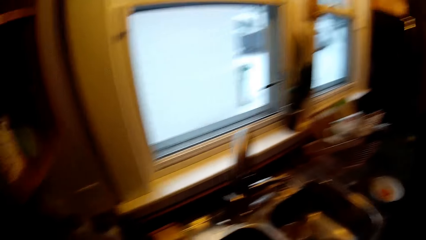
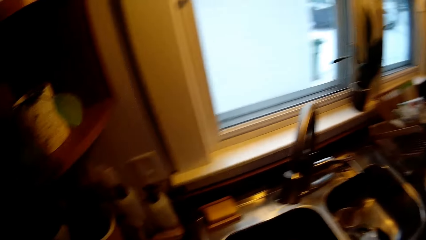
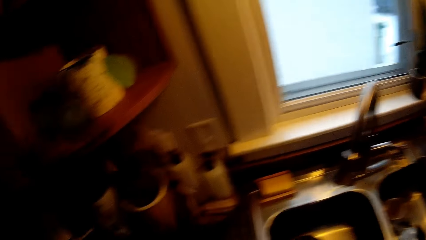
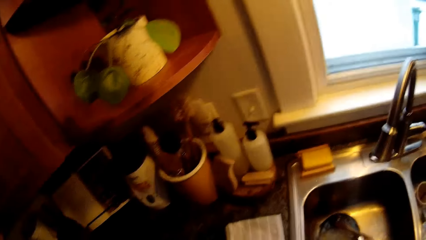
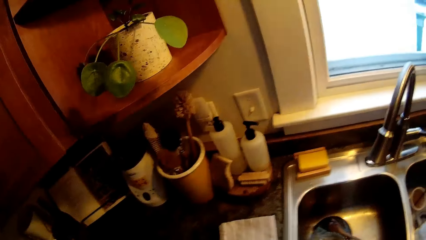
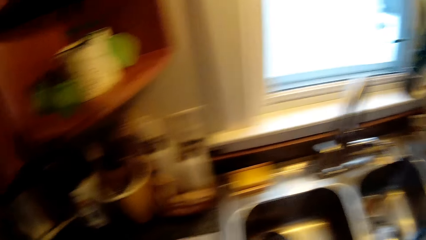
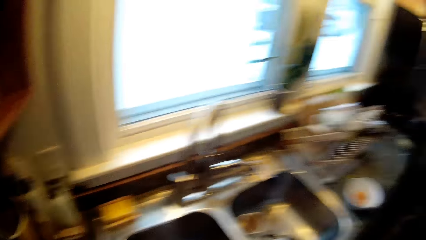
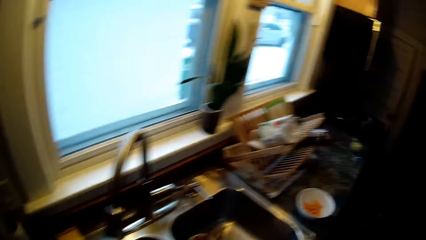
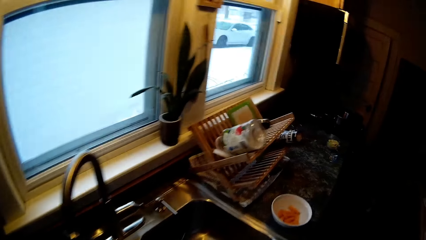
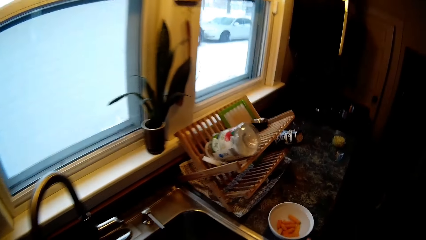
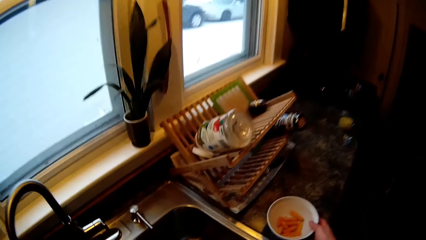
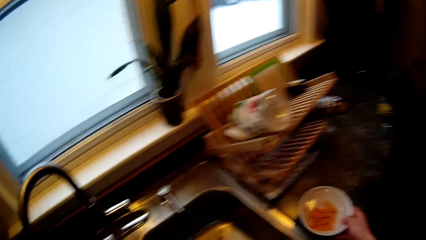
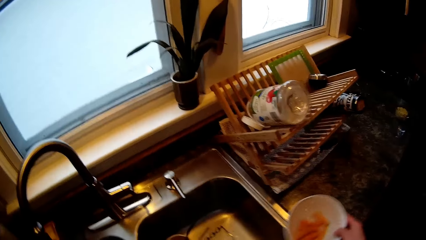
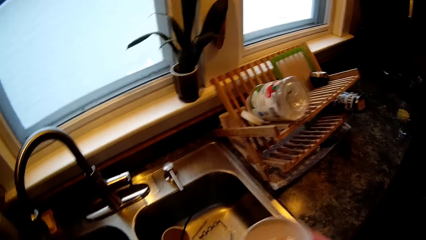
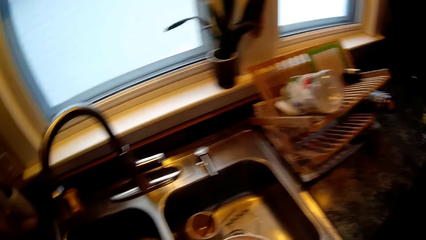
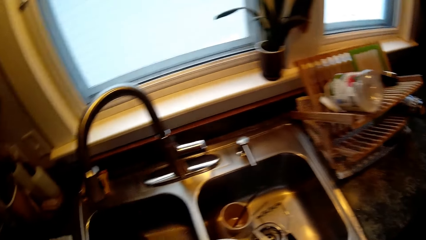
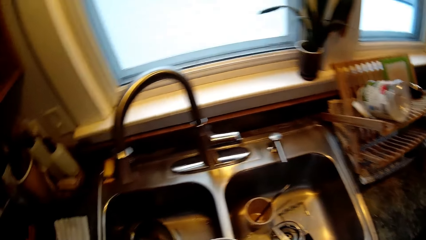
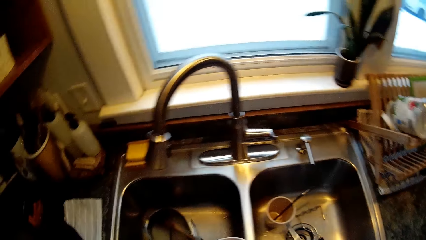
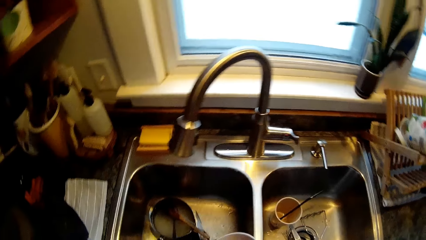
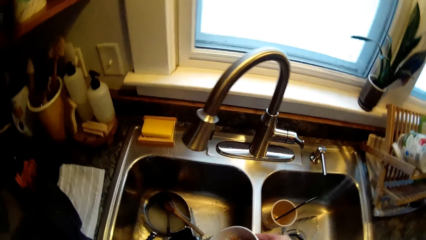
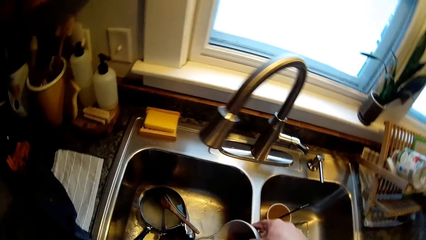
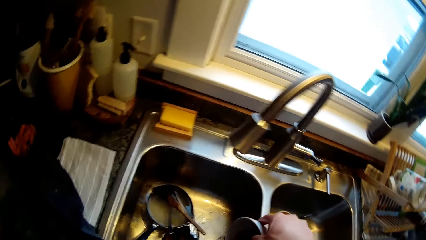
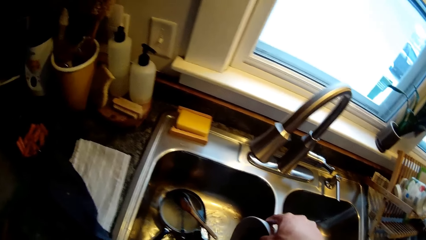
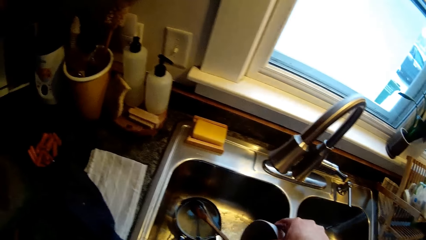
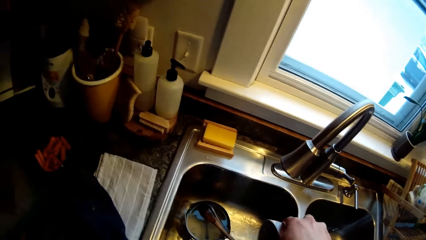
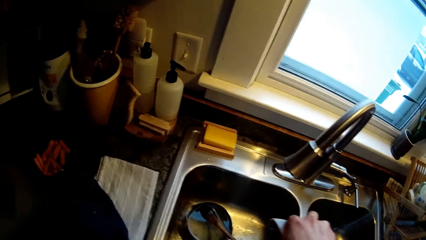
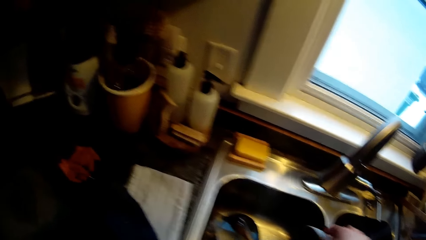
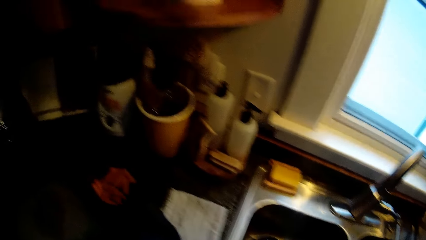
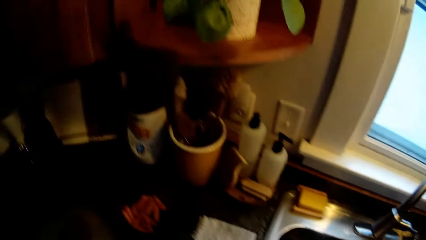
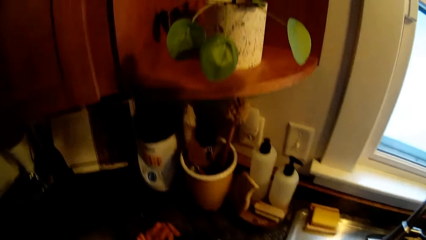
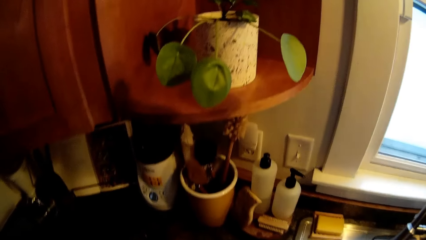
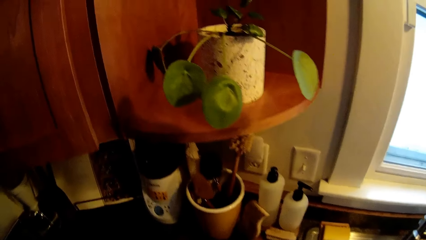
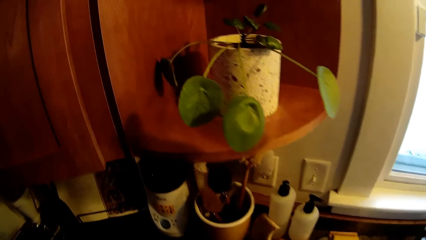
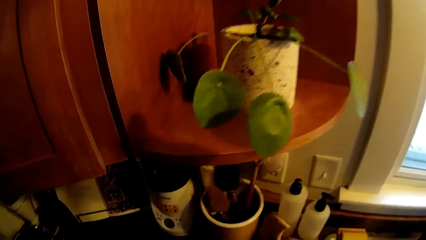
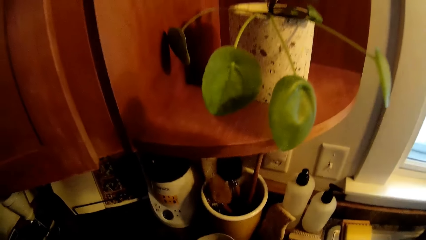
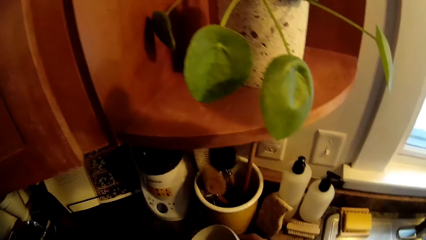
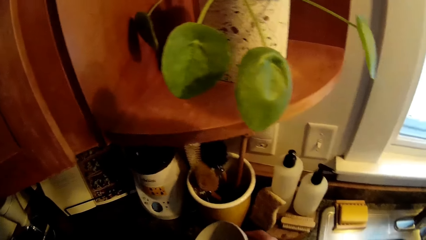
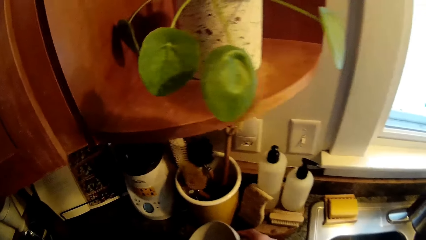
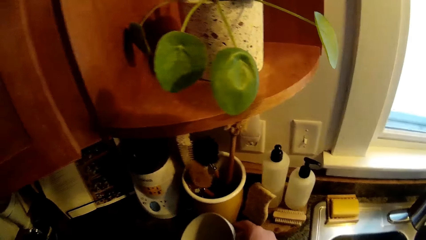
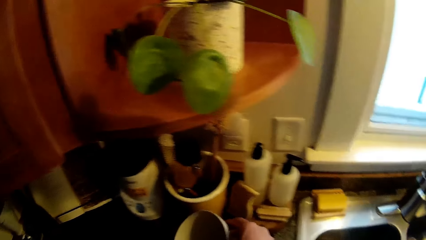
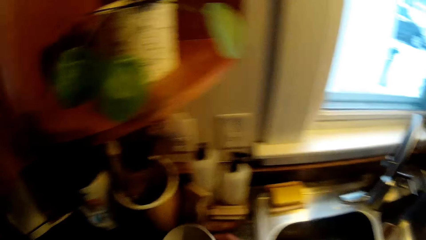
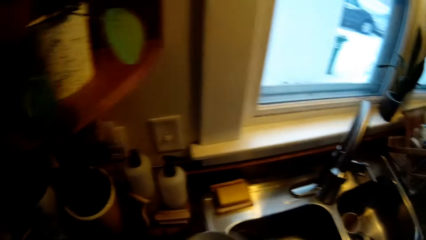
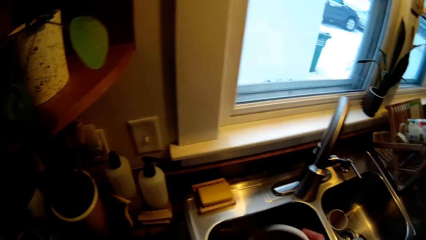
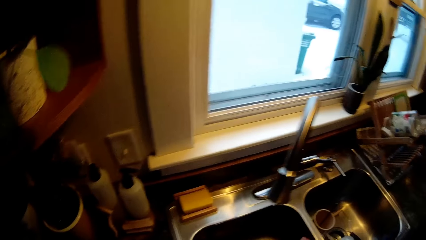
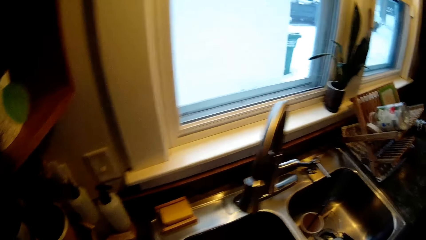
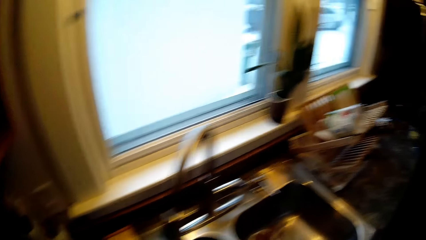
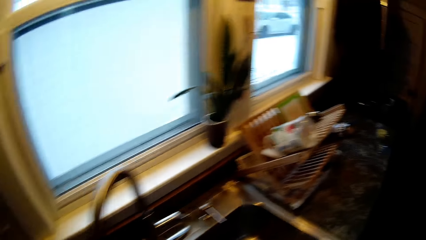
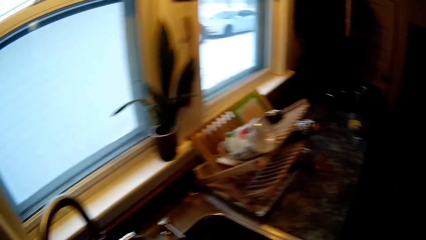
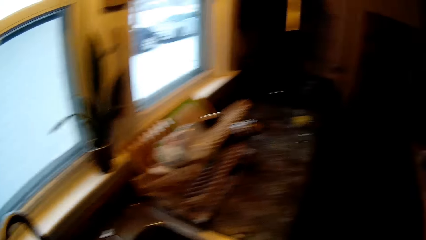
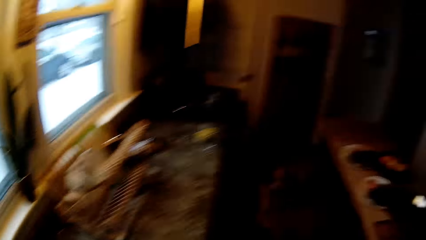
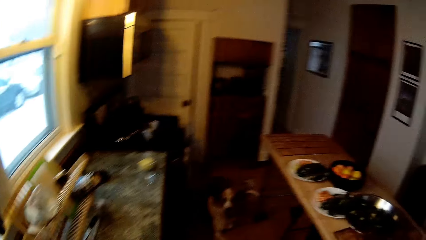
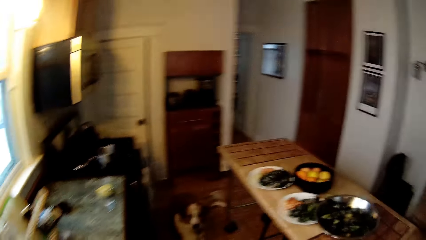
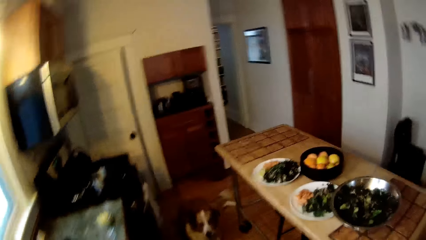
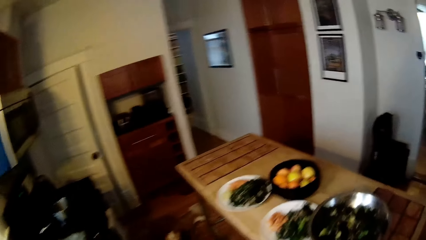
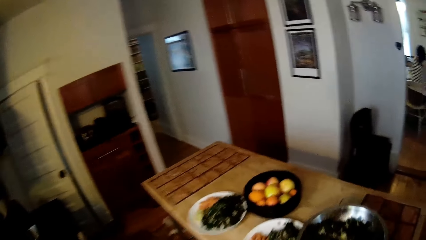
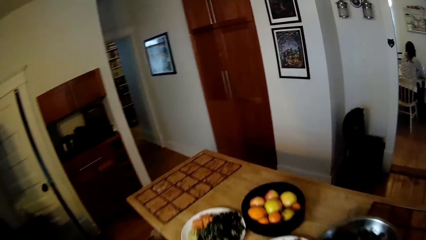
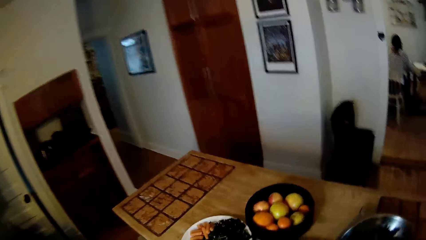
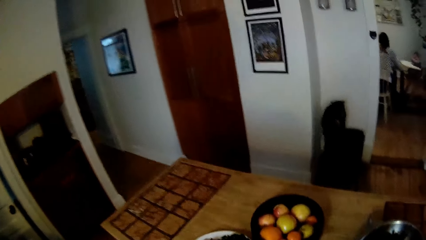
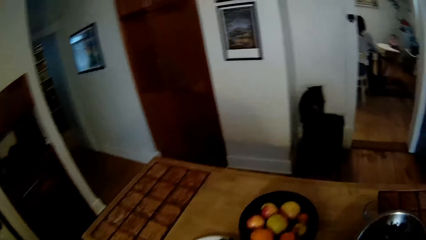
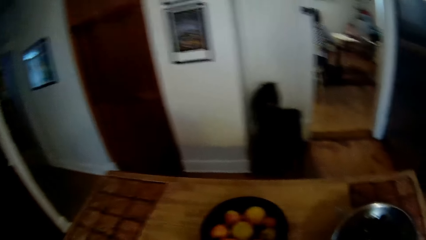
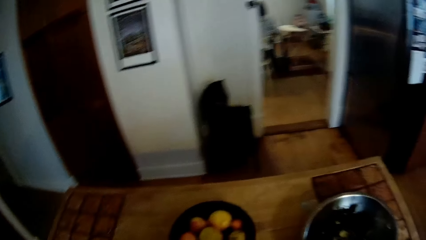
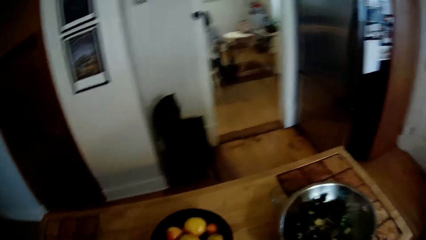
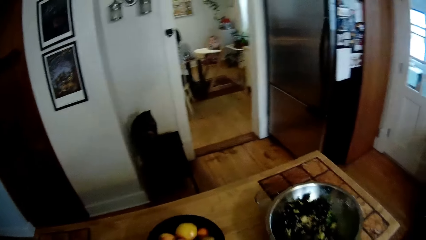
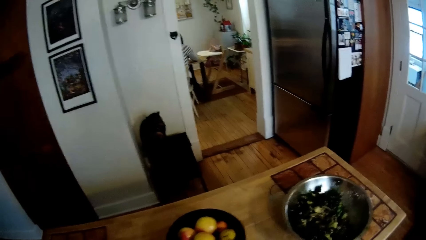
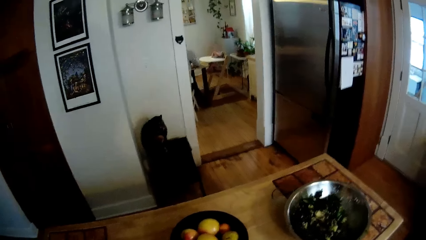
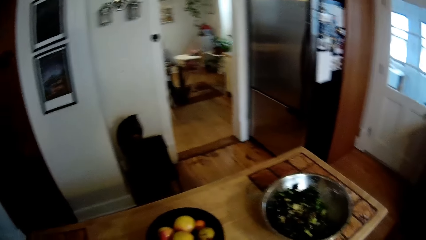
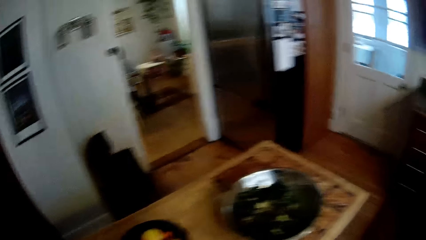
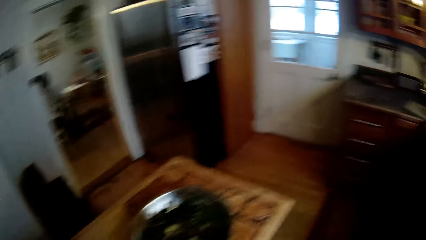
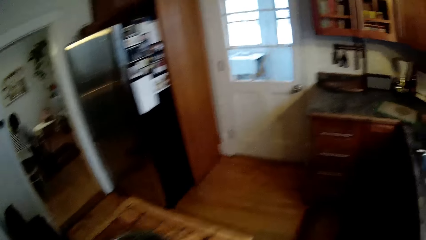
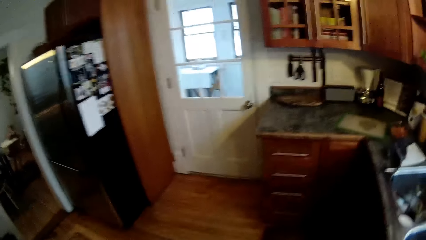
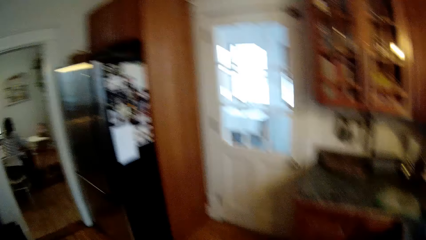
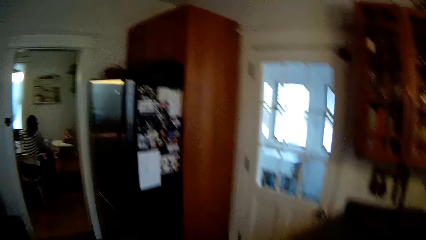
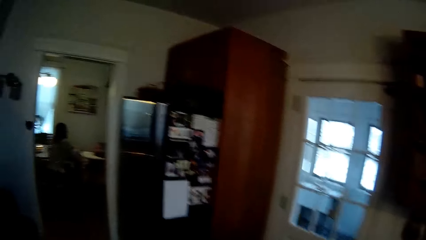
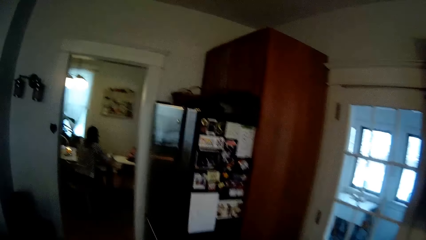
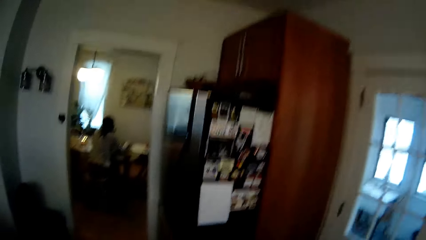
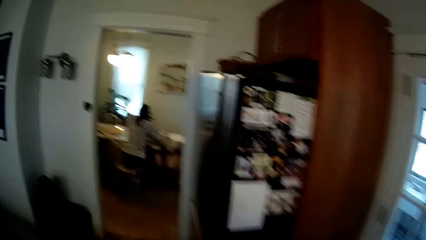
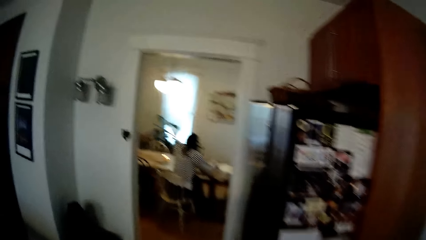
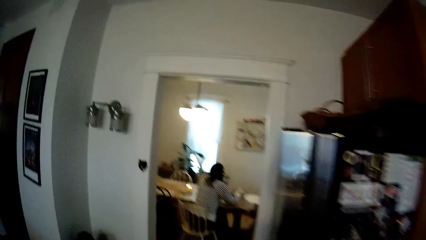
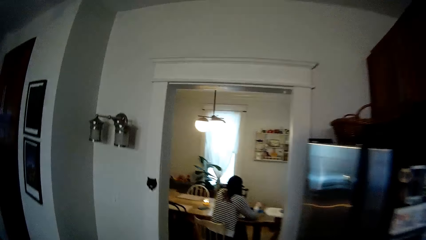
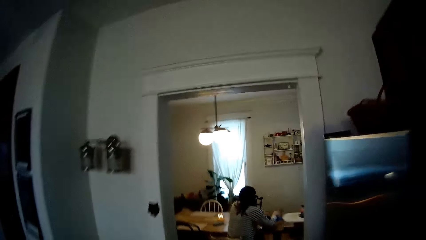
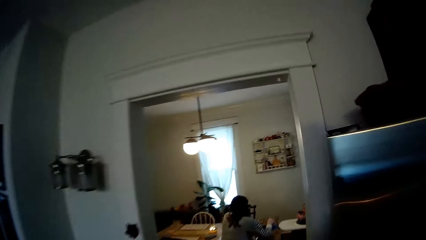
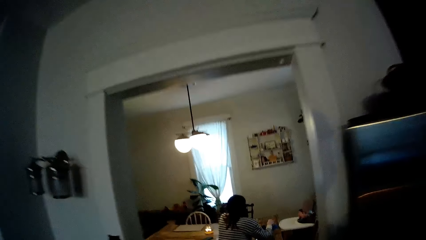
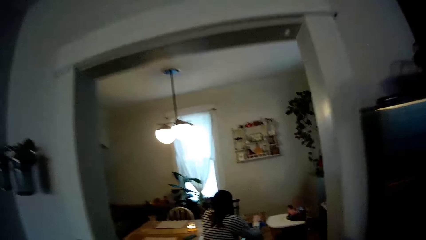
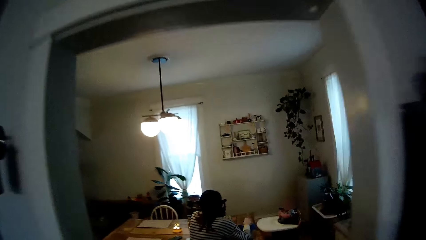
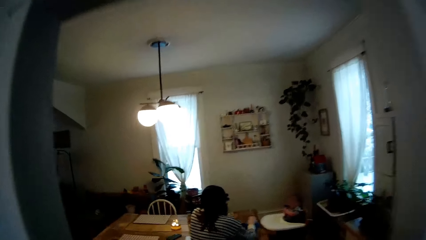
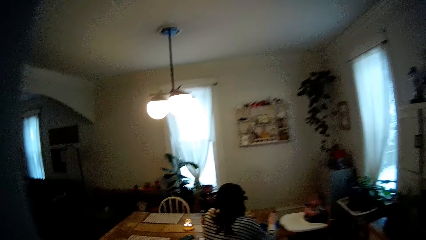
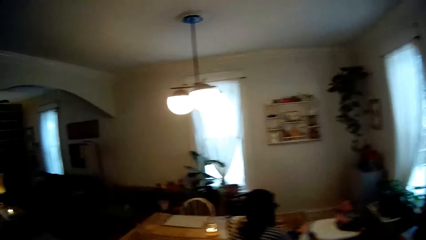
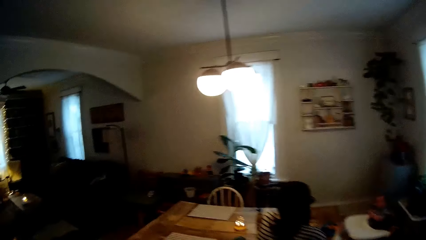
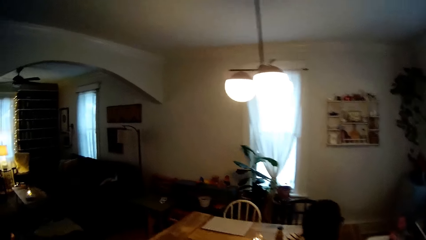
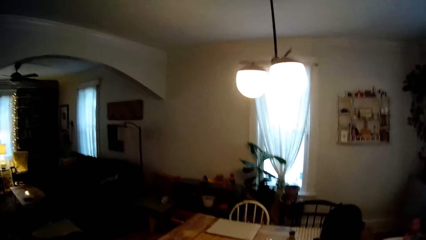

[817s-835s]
The camera wearer looks around the sink area. He picks up the white bowl from the kitchen countertop with his right hand. He pours the water in the white bowl into the sink with his right hand. He holds the white bowl in his right hand. He walks to a table in the kitchen. He walks to a dining table.
